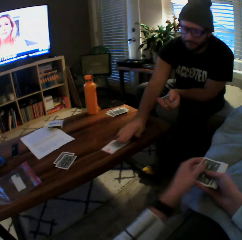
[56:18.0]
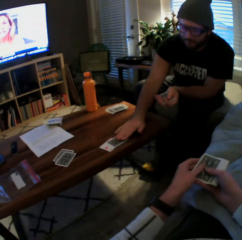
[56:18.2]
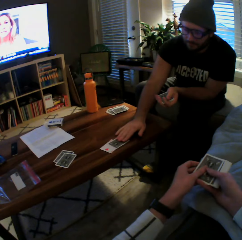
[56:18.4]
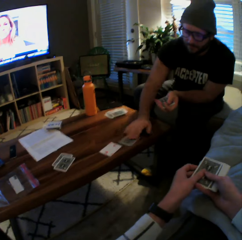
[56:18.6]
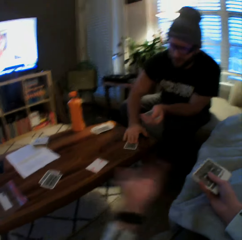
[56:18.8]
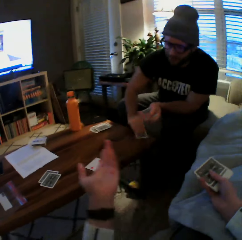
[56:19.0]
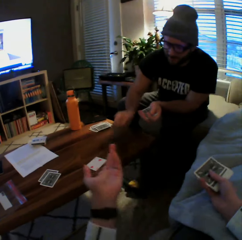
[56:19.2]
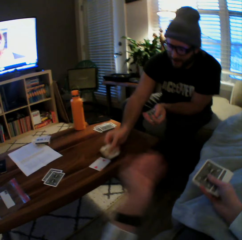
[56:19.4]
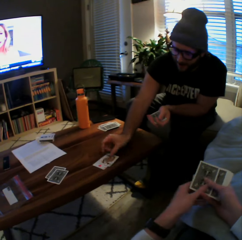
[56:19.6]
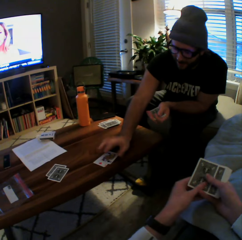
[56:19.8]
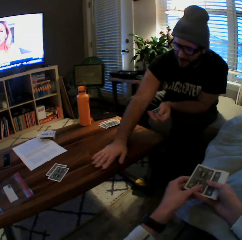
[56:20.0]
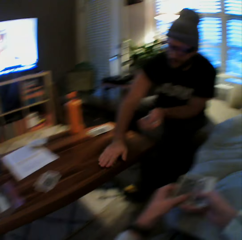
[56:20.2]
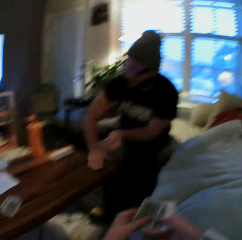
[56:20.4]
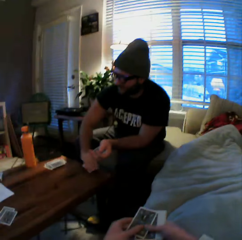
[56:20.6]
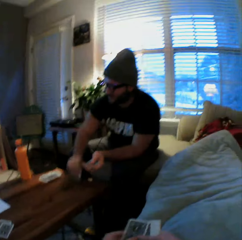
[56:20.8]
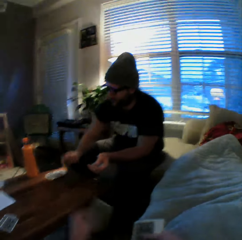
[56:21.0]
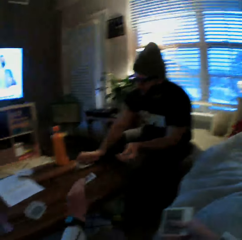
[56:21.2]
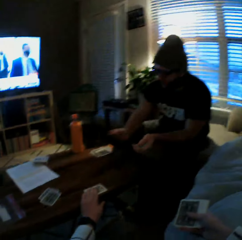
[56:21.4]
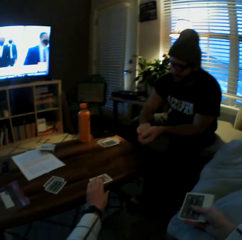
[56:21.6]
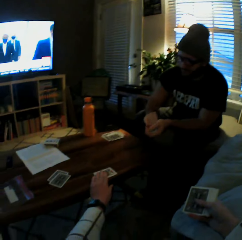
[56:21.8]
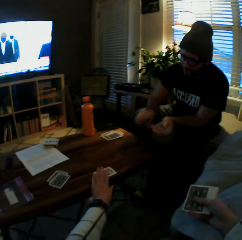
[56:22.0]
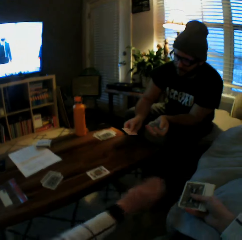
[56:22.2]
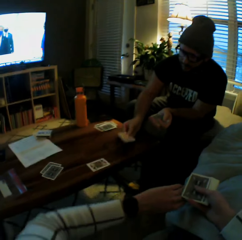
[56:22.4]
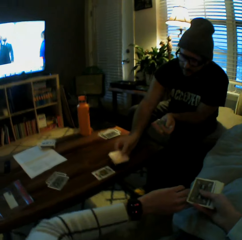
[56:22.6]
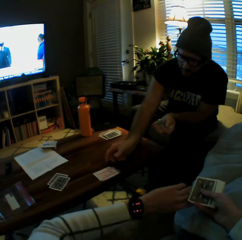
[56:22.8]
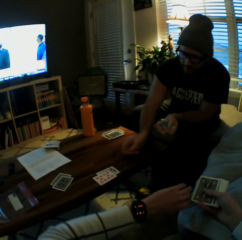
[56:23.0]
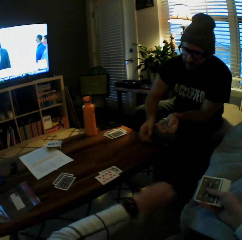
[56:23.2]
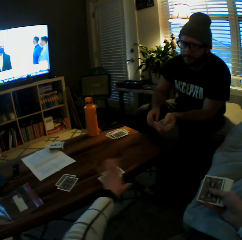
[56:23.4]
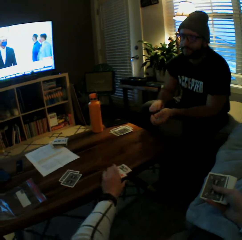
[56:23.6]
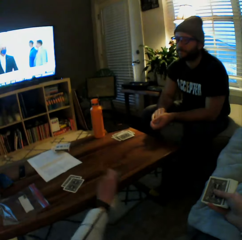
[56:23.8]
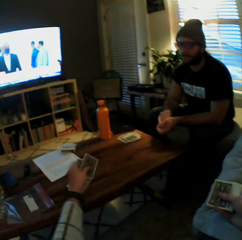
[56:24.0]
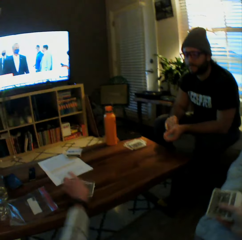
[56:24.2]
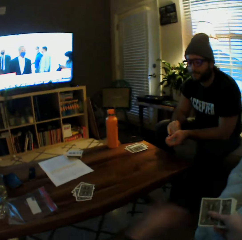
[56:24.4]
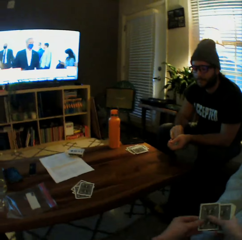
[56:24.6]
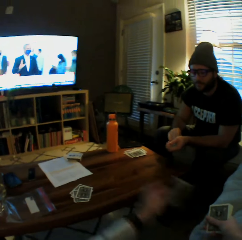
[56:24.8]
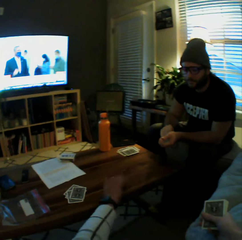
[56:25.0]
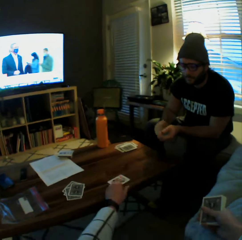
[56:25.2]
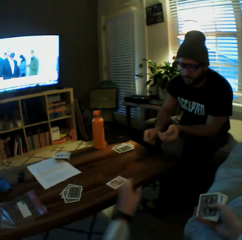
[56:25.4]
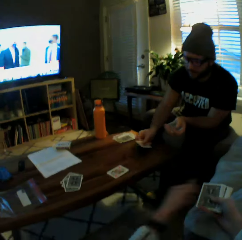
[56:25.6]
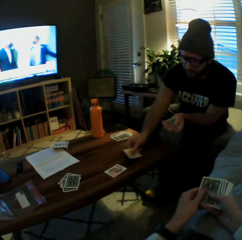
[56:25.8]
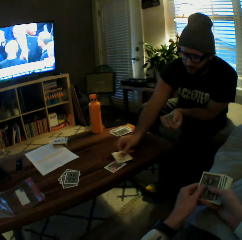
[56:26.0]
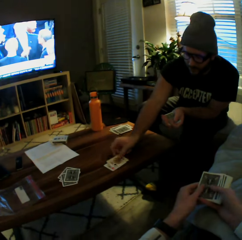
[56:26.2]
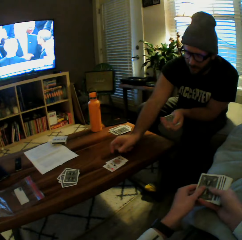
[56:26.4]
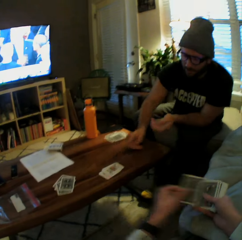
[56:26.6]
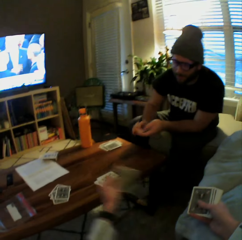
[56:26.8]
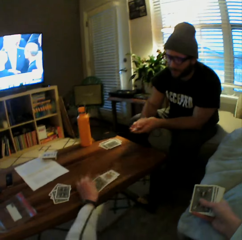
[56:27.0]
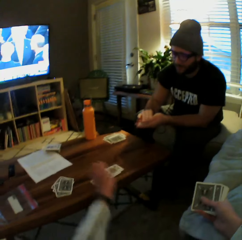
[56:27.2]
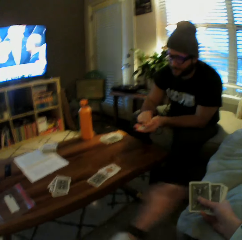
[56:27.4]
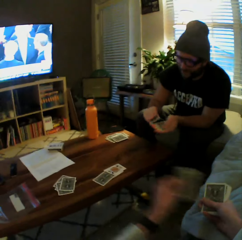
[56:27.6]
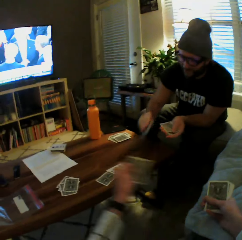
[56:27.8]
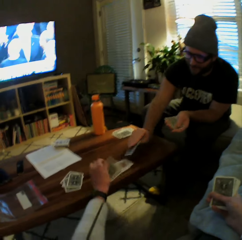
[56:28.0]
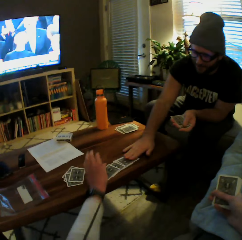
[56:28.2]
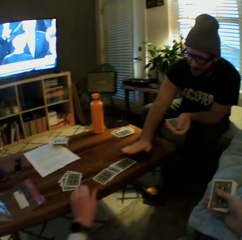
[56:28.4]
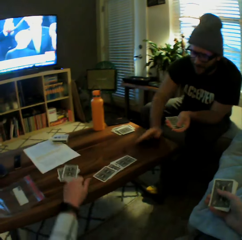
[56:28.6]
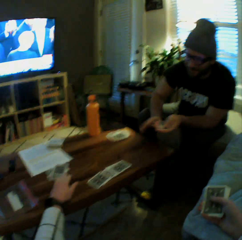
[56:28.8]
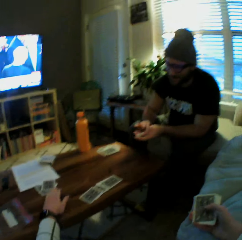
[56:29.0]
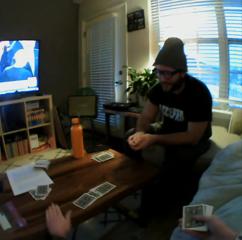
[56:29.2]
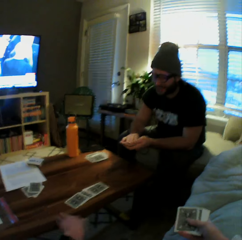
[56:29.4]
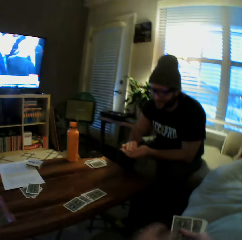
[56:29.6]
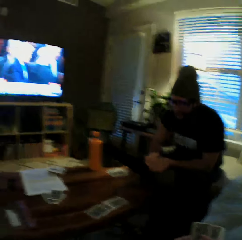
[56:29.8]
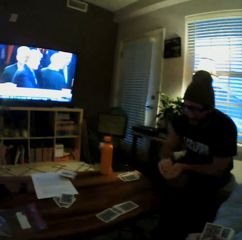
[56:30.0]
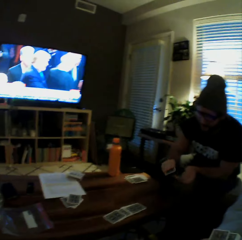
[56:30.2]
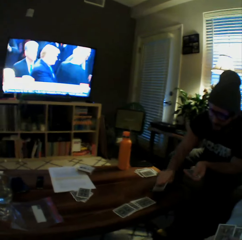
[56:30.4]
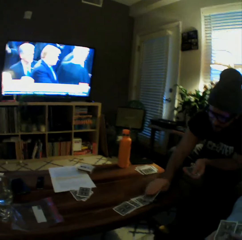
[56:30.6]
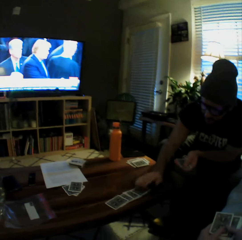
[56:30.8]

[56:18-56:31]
The camera wearer plays another card on the table with her left hand. The man plays another card on the table with his left hand, picks the cards from the table with his left hand, plays another card on the table with his left hand, picks the cards from the table with his left hand, and drops the cards on the table with his left hand. The camera wearer plays another card on the table with her left hand and looks at her watch. The man plays another card on the table with his left hand. The camera wearer picks the cards from the table with her left hand, drops the cards on the table with her left hand, and plays another card on the table with her left hand. The man plays another card on the table with his left hand. The camera wearer plays another card on the table with her left hand. She plays another card on the table with her left hand again. The man plays another card on the table with his left hand. The camera wearer adjusts the cards on the table with her left hand.

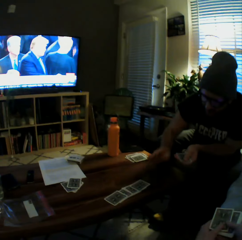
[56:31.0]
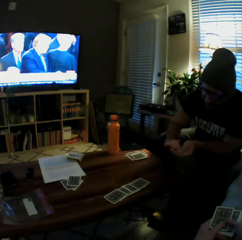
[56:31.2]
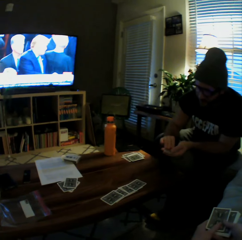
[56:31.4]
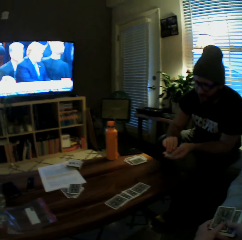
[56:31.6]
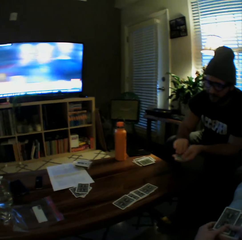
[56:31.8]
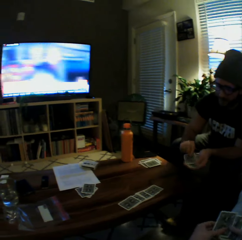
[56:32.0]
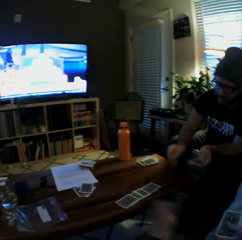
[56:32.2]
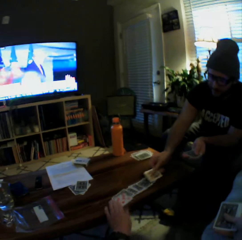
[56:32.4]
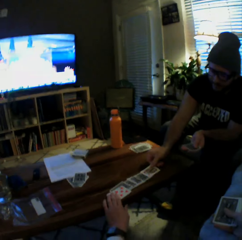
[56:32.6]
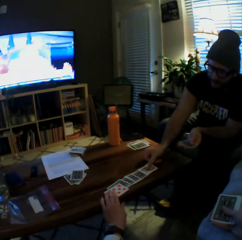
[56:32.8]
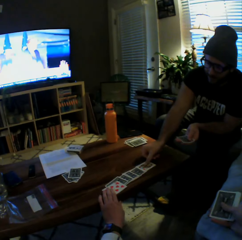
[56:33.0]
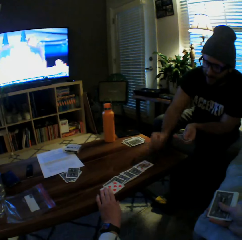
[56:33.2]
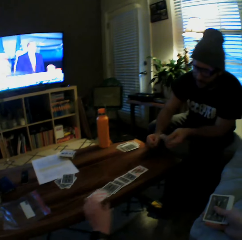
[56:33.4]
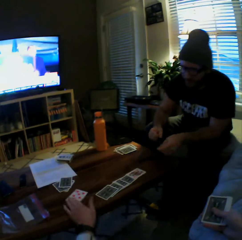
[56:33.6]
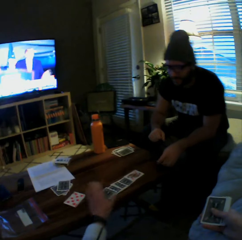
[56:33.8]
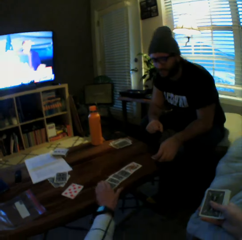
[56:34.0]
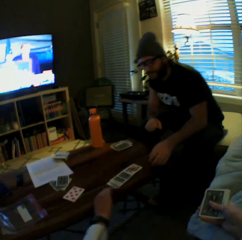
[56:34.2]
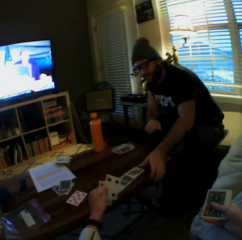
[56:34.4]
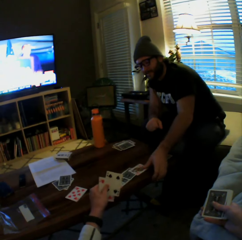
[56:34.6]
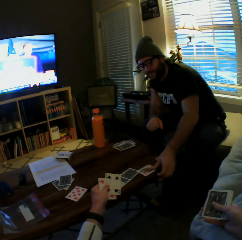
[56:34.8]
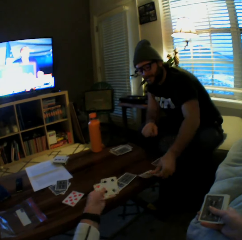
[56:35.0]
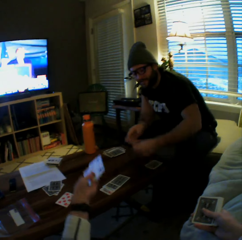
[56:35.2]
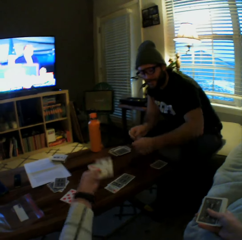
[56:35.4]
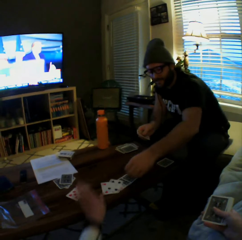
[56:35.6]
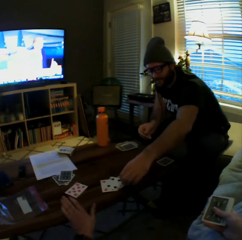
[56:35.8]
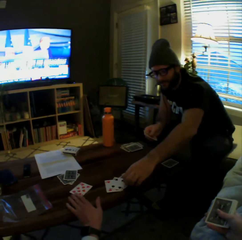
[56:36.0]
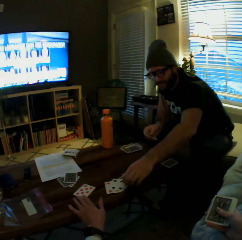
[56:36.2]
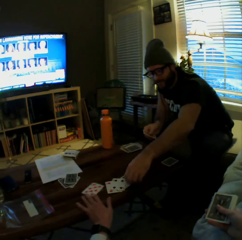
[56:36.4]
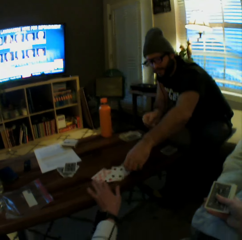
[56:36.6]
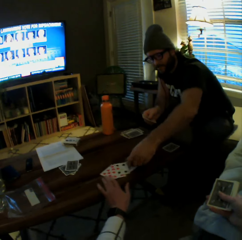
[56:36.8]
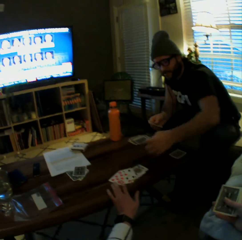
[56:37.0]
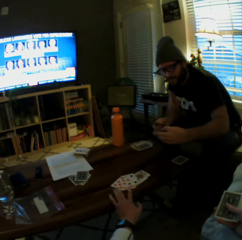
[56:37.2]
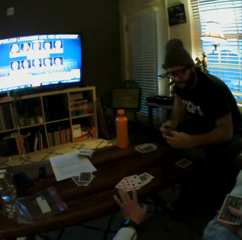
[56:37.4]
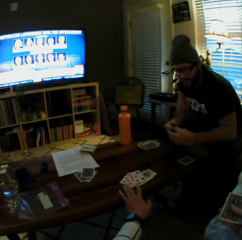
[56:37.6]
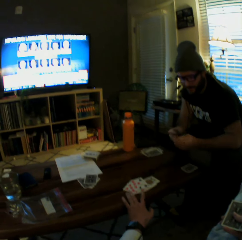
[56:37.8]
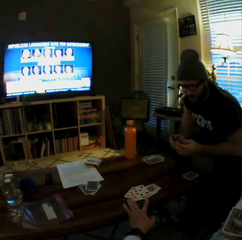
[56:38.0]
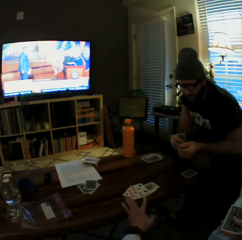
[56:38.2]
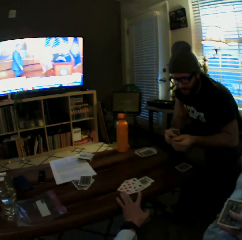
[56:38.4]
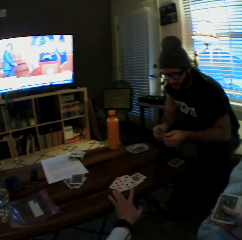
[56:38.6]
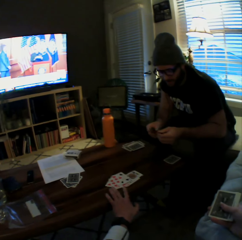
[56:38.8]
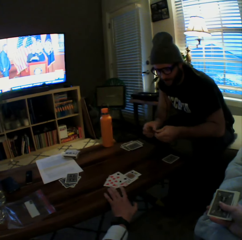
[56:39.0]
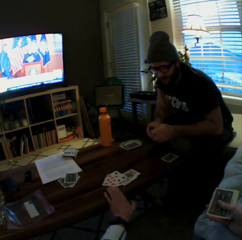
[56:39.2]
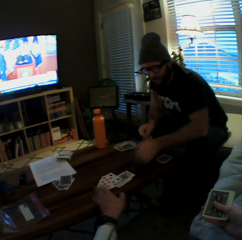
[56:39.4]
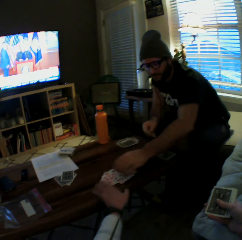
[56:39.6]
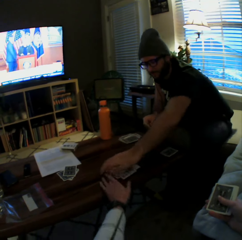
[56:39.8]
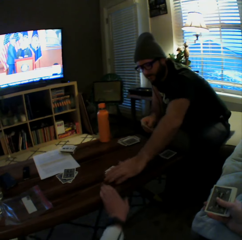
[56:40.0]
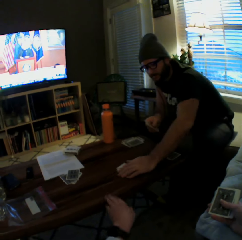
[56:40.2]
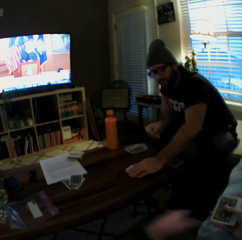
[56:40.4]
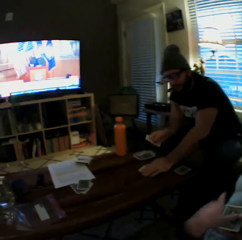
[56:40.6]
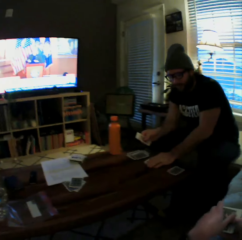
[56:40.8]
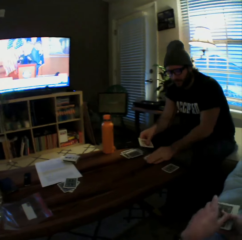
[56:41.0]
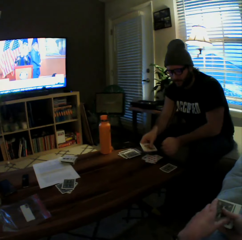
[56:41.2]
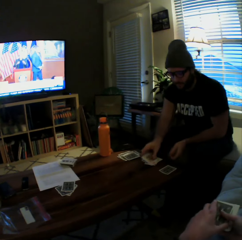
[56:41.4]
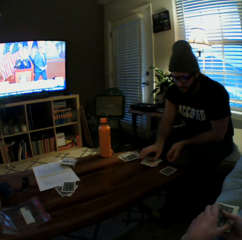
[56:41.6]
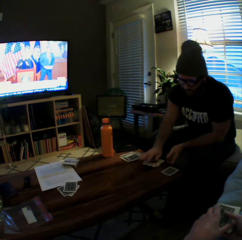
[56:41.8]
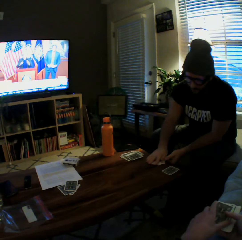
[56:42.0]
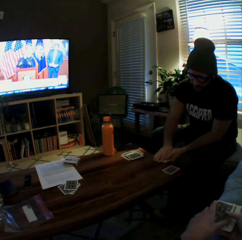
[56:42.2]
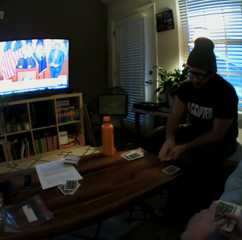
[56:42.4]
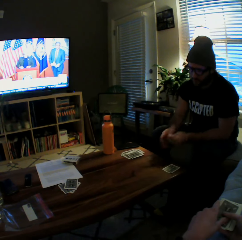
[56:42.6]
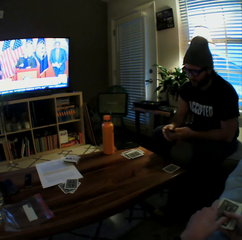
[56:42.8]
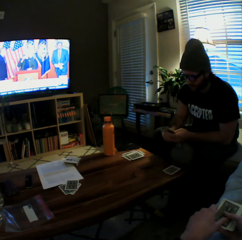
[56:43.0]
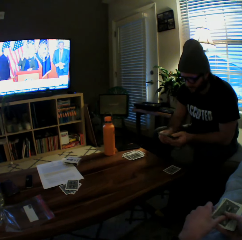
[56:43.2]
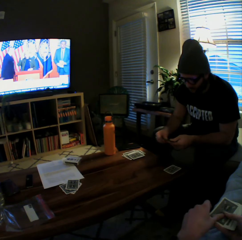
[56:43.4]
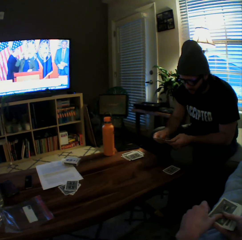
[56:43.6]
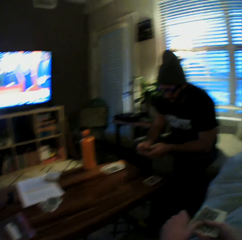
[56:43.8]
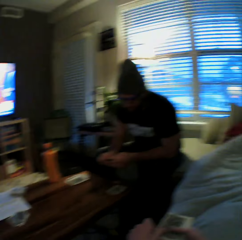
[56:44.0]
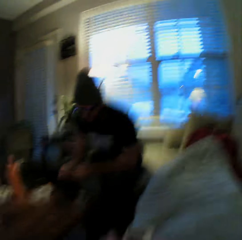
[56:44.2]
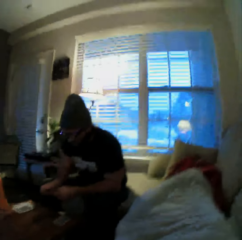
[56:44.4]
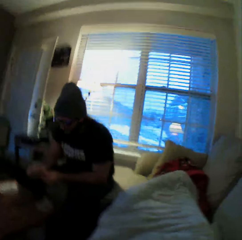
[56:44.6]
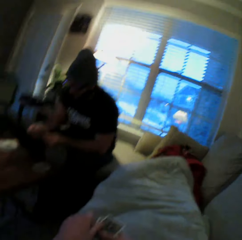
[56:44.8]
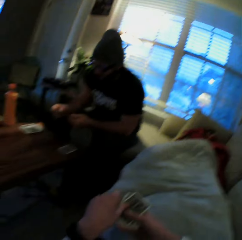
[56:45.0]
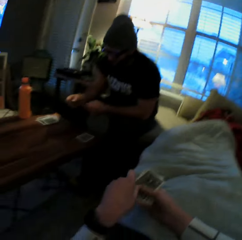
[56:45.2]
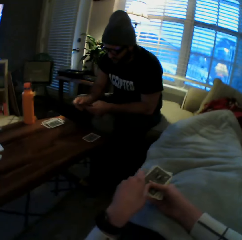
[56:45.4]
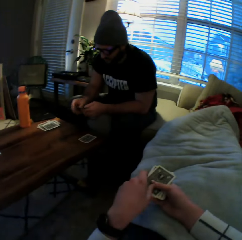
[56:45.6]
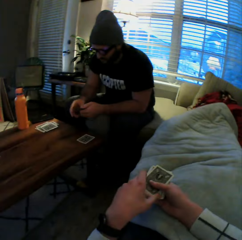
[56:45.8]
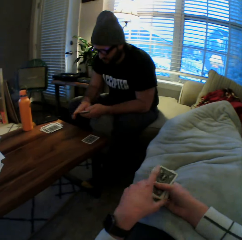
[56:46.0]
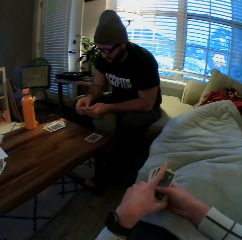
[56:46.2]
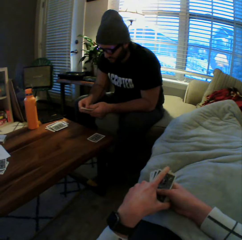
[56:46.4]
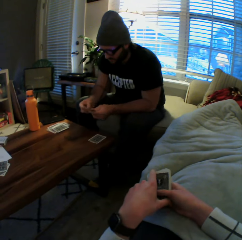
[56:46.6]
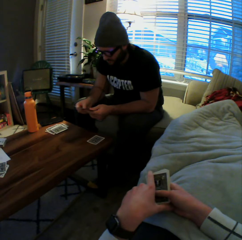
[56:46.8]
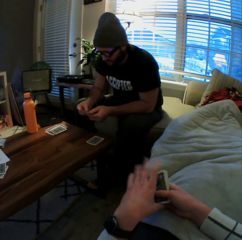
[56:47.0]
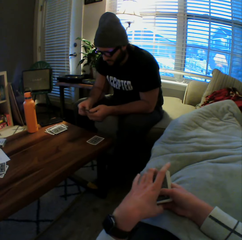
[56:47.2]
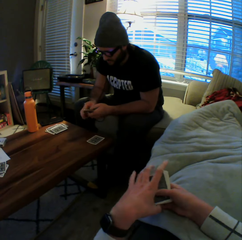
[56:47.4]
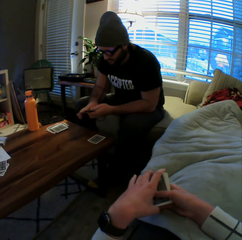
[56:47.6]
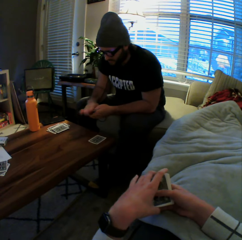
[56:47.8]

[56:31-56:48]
The man plays another card on the table with his left hand. The man plays another card on the table with his left hand again. The camera wearer plays another card on the table with her left hand. She moves the card on the table with her left hand and picks the cards from the table with her left hand. The man picks the card from the table with his left hand. The camera wearer drops the cards on the table with her left hand. The man picks another card from the table with his left hand. The camera wearer pushes the cards. The man moves the cards on the table with his right hand, drops the cards on the table with his left hand, picks the cards from the table with his left hand, and shuffles the cards with both his hands.
